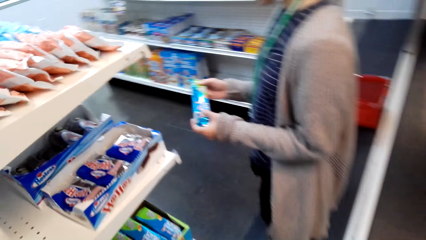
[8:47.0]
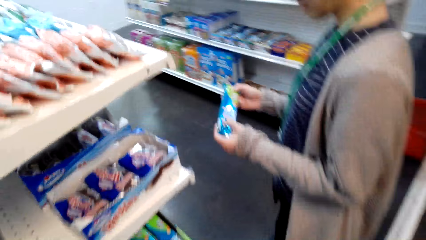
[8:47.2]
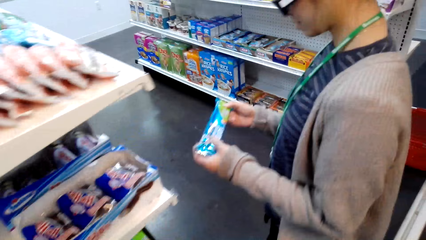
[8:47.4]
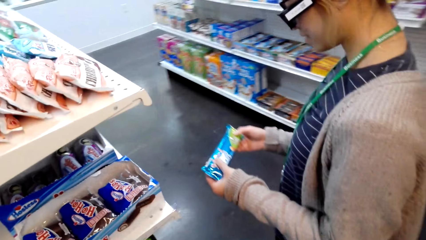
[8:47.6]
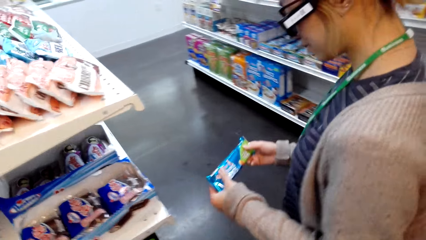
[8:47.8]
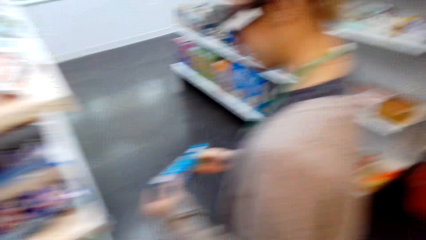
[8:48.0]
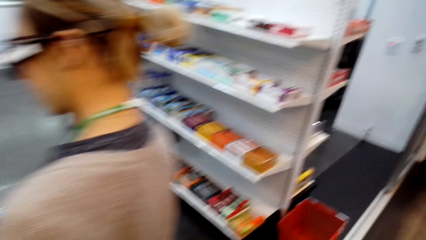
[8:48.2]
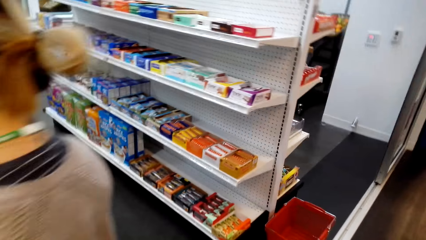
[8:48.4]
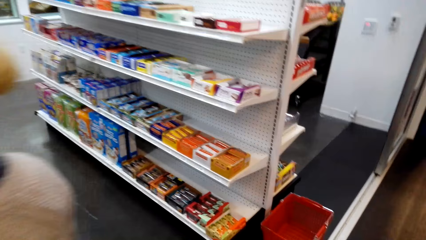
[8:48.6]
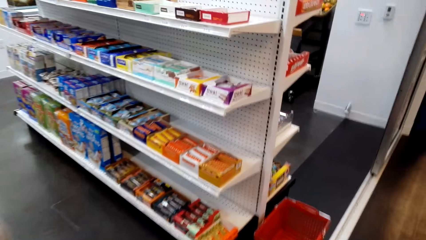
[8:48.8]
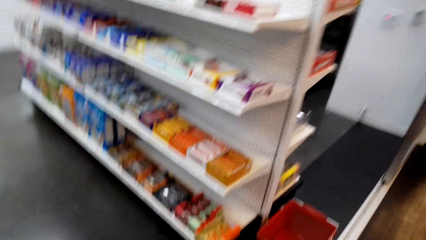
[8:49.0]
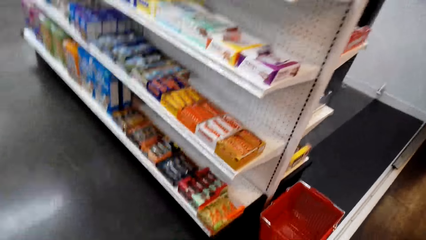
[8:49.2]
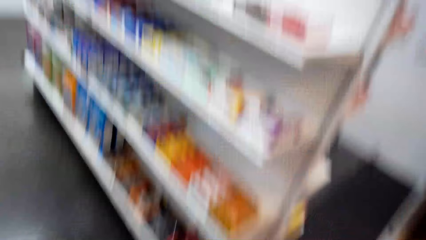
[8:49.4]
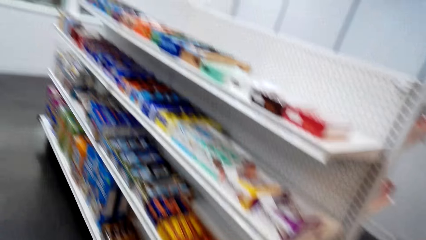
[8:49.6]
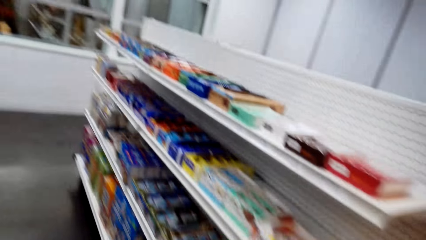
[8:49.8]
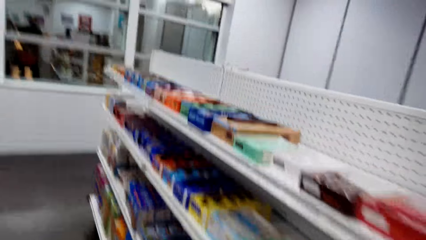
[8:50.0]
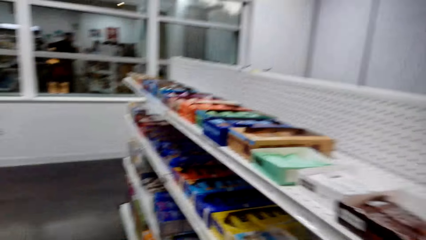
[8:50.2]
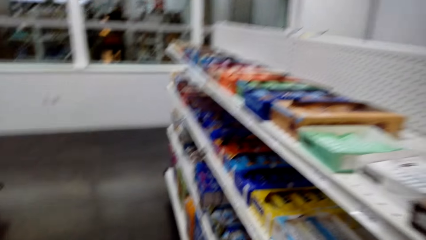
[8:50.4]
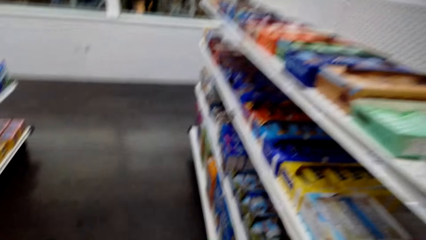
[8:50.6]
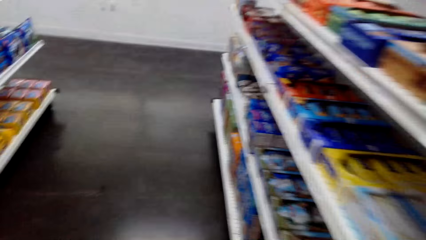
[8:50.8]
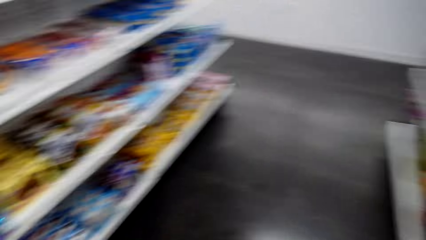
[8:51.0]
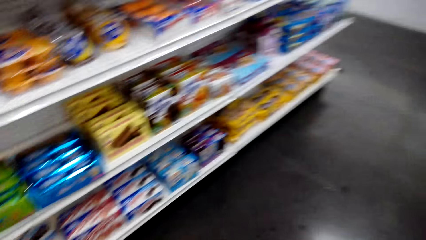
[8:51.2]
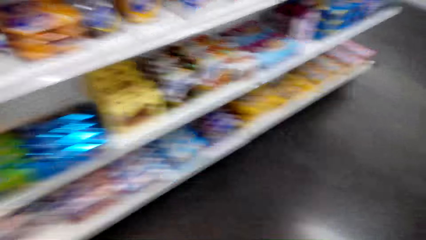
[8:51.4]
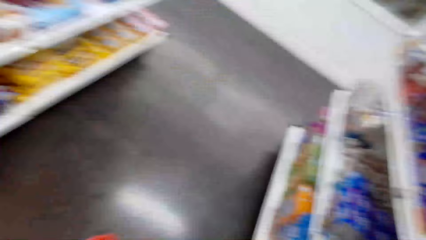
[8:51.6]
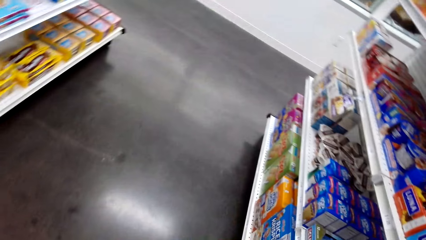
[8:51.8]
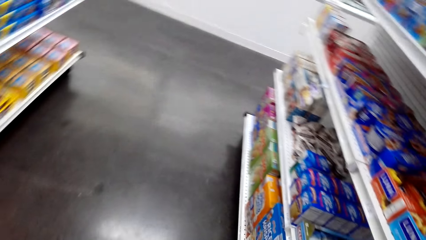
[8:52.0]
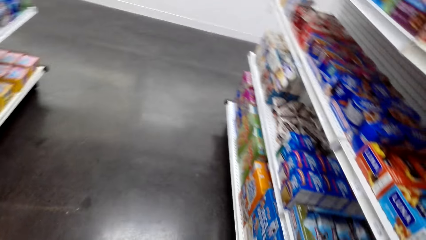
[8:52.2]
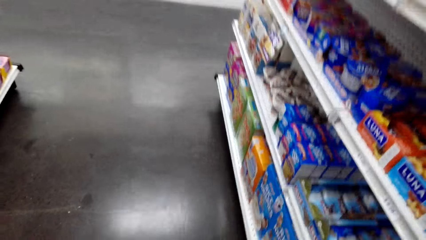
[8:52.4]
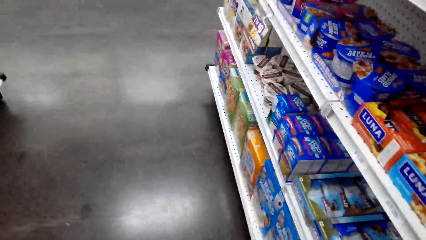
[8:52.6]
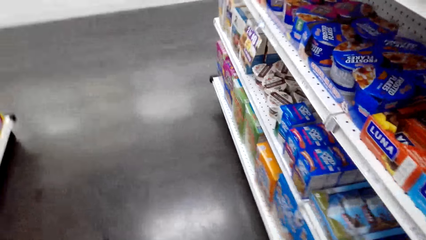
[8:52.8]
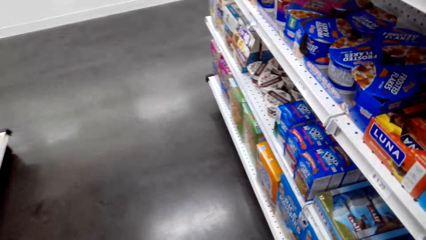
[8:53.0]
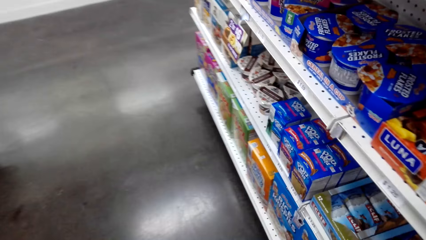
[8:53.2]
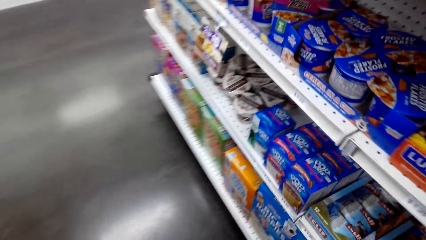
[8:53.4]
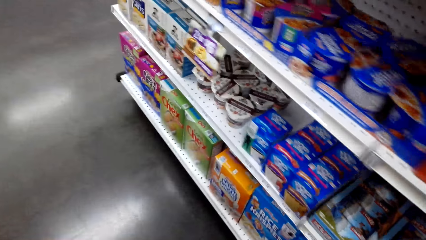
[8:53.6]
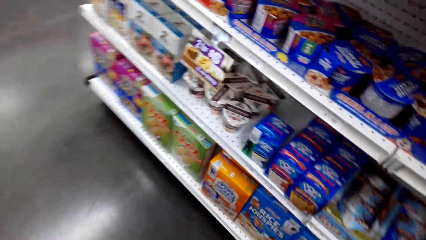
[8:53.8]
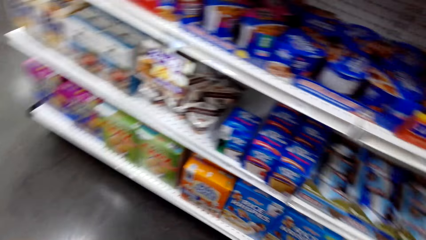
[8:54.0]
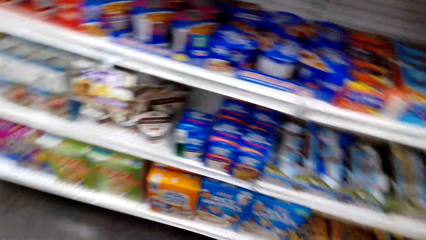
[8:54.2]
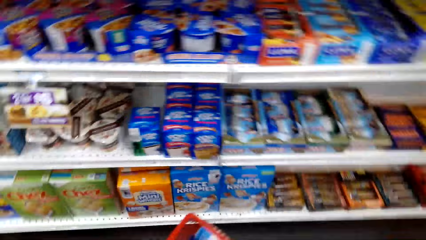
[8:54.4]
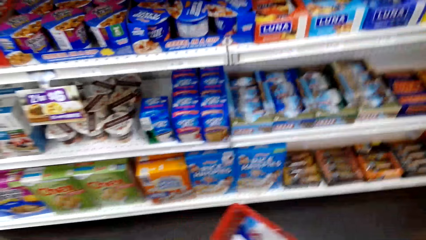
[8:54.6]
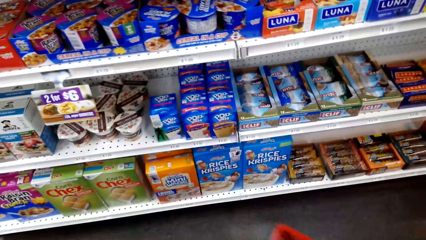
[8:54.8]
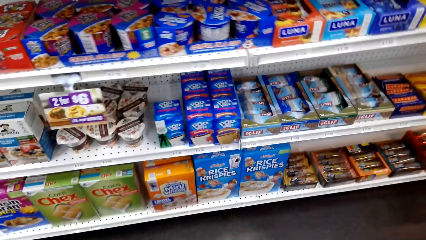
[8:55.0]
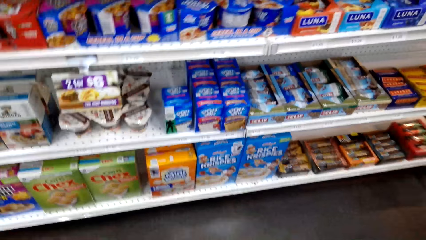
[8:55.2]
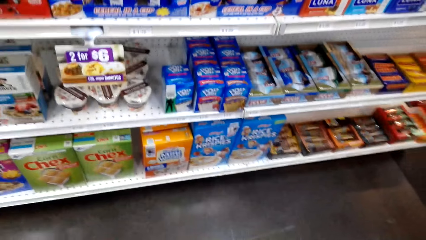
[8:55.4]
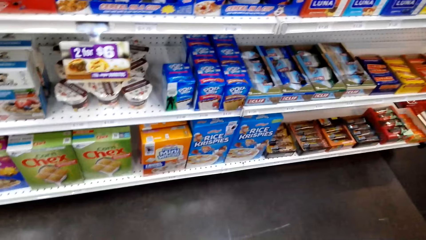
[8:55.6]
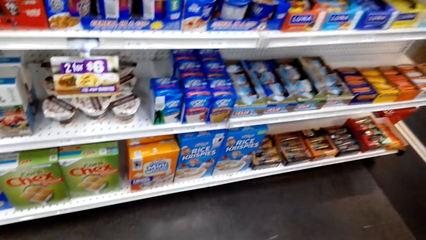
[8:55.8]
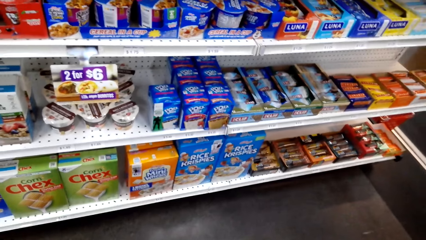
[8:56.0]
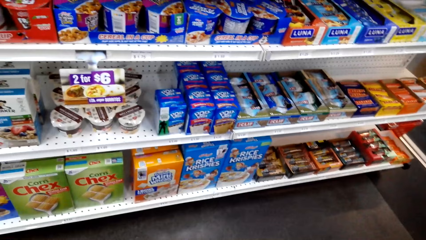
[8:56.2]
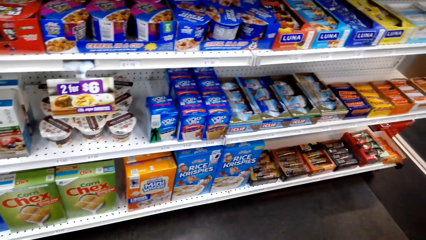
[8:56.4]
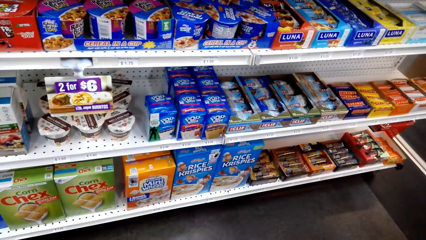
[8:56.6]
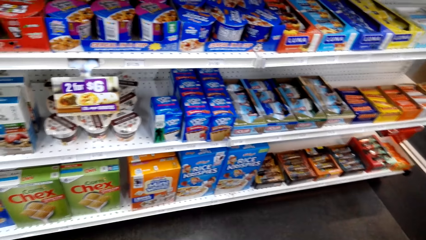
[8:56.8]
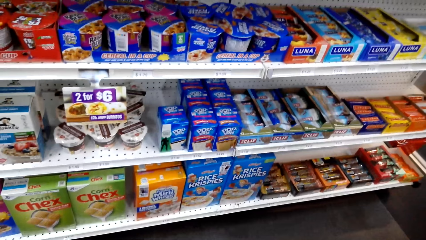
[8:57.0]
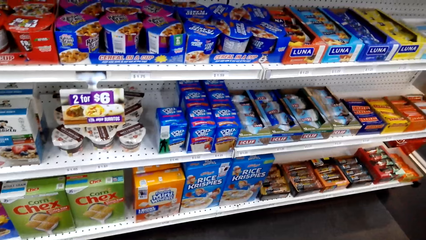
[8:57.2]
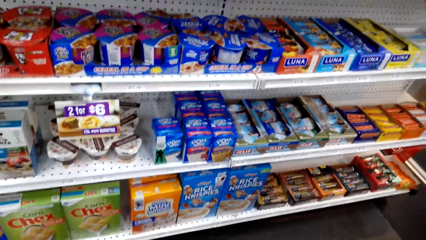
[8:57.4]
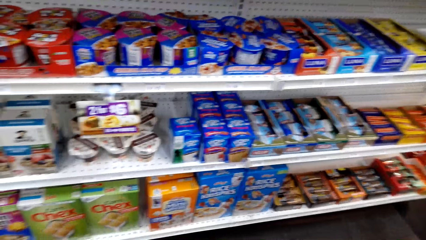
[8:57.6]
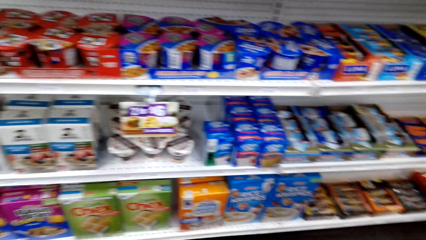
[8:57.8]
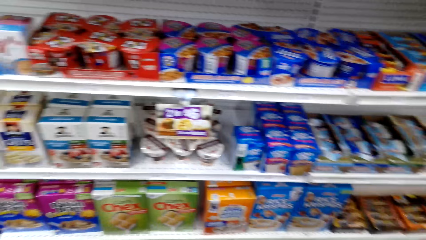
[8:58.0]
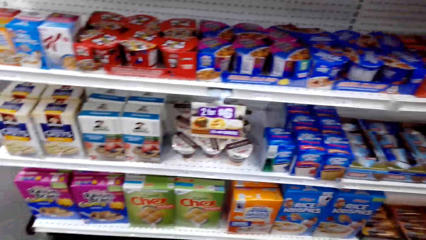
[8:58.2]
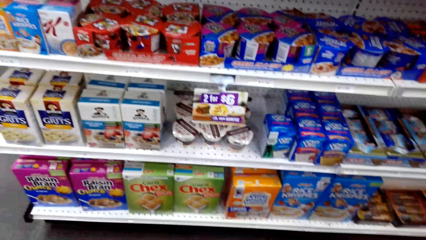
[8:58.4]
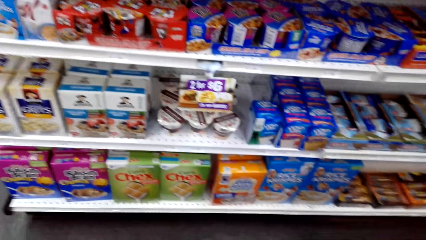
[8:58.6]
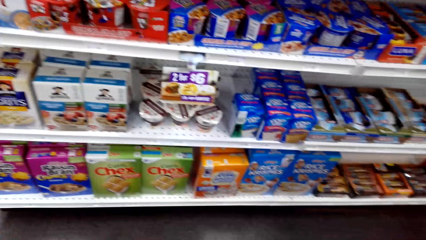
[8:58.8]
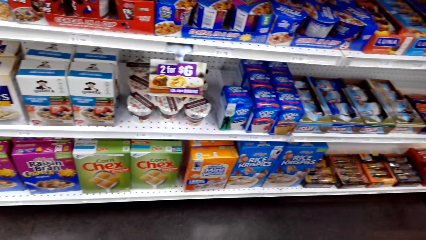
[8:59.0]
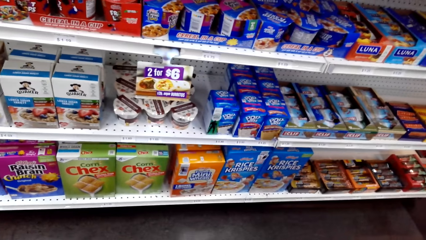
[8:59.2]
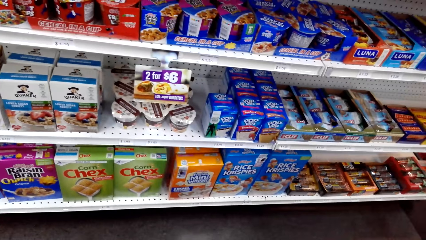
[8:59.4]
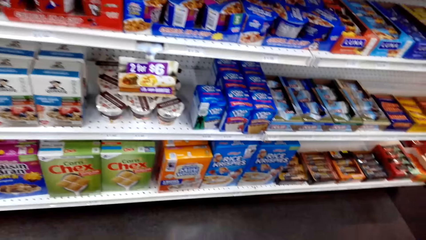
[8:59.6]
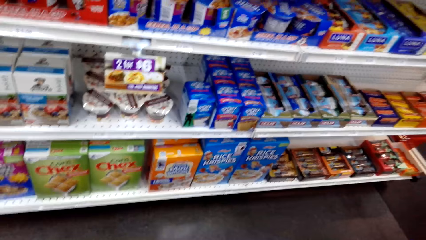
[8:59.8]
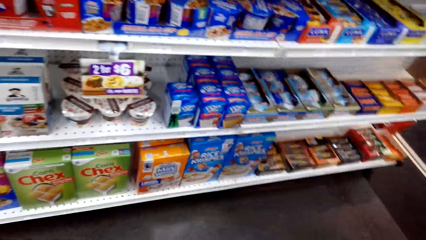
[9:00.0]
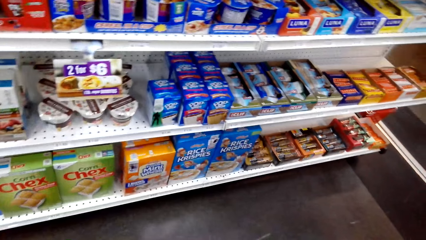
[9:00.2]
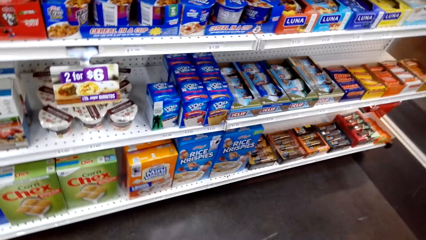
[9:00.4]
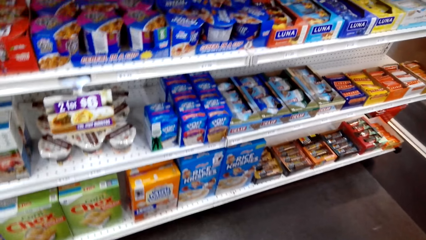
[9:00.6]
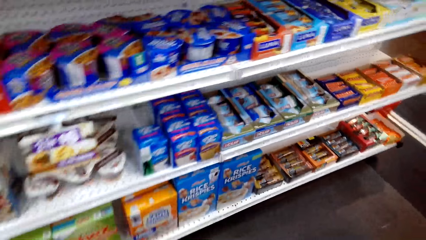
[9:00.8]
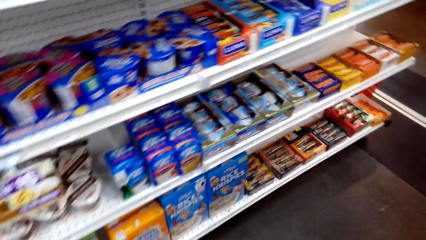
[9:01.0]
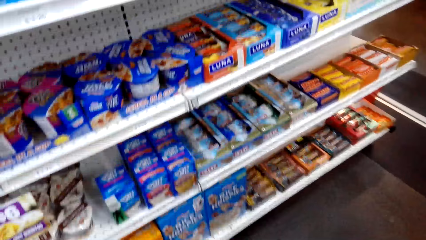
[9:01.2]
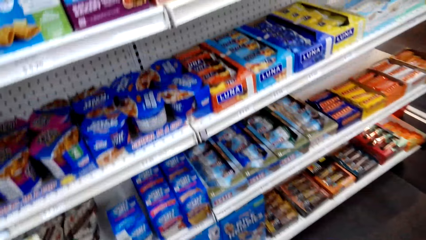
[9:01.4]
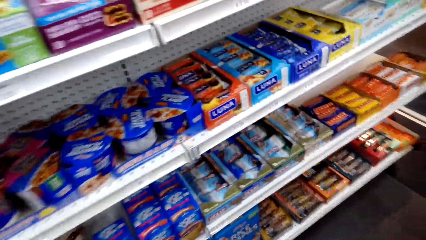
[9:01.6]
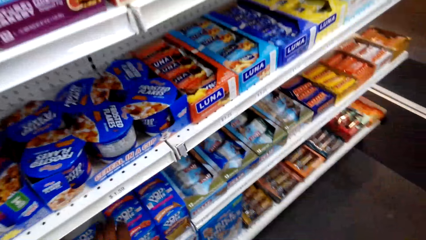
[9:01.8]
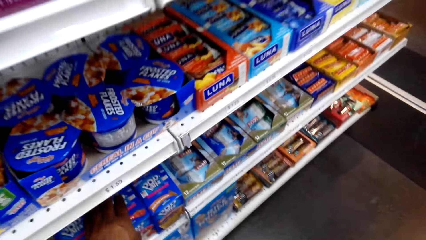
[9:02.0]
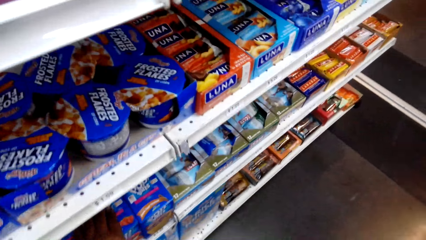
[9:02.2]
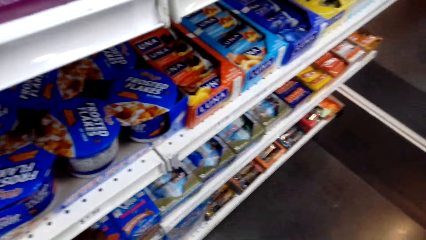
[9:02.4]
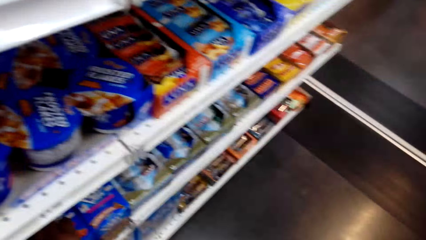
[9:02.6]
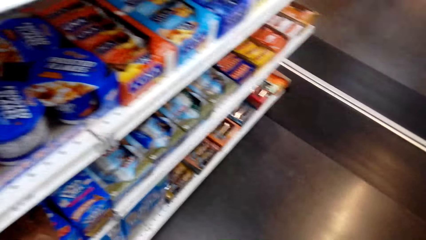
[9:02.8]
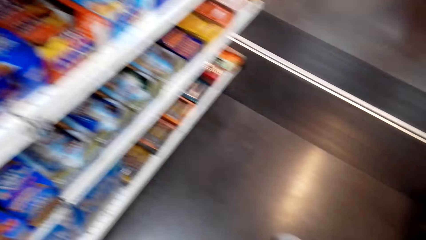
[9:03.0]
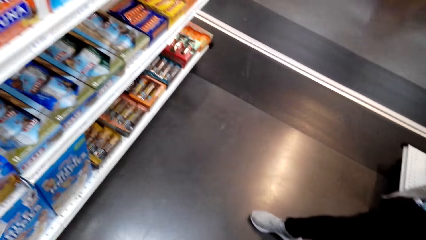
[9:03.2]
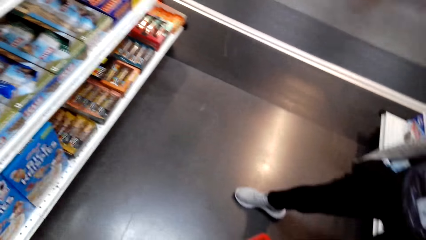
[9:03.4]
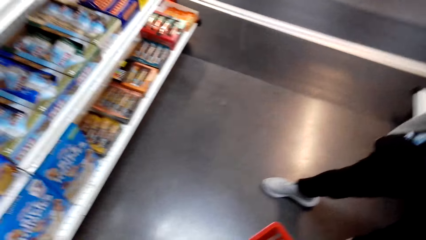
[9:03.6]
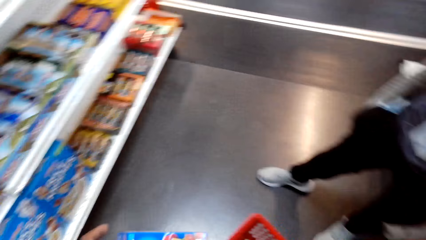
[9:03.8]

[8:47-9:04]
A woman picks up something. The camera wearer walks around the store and looks around the shelves.
